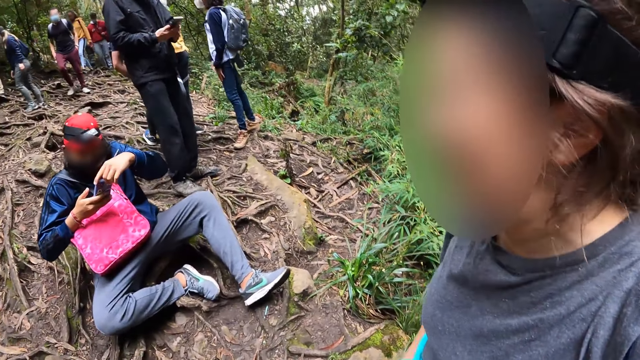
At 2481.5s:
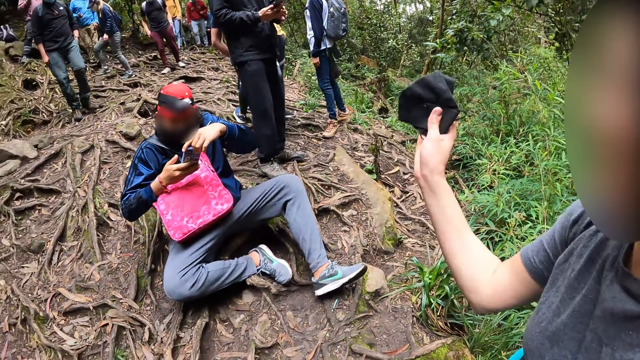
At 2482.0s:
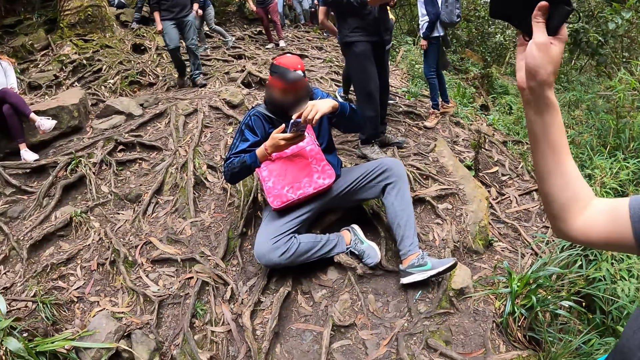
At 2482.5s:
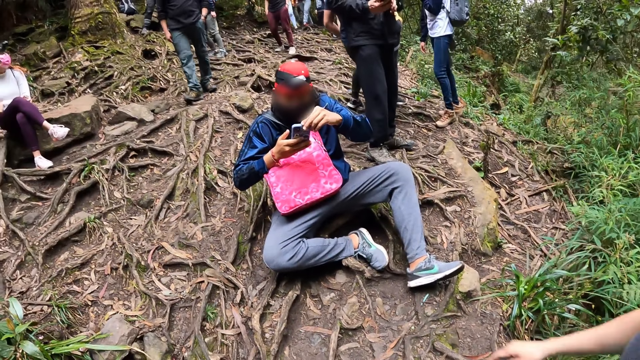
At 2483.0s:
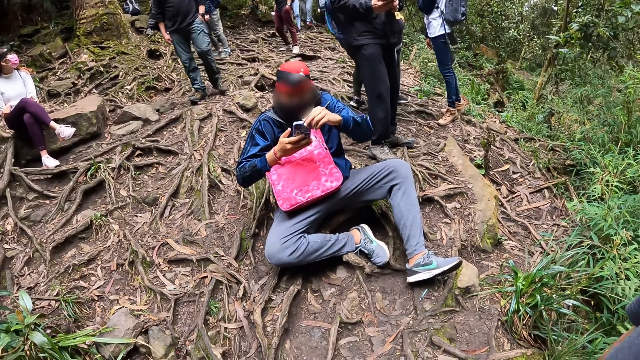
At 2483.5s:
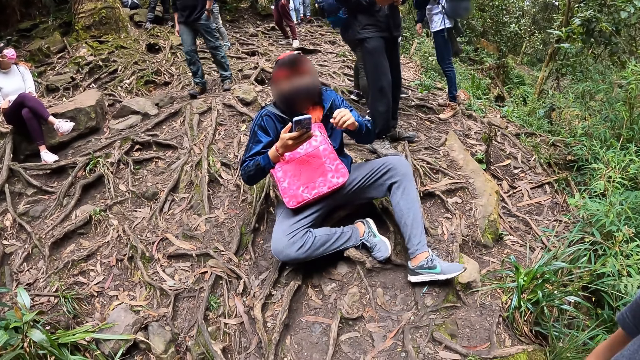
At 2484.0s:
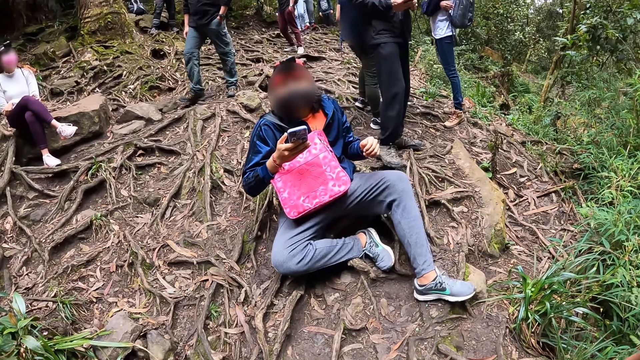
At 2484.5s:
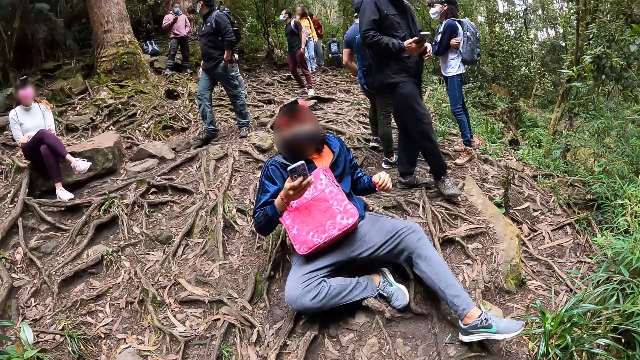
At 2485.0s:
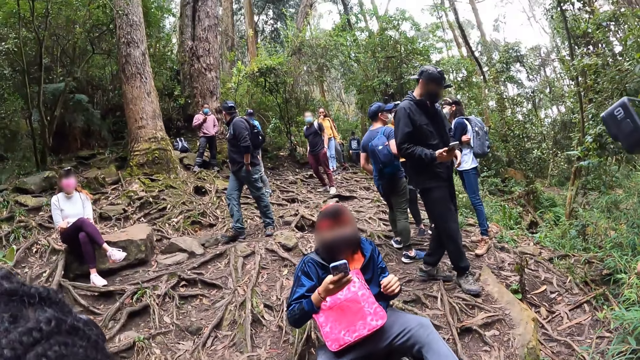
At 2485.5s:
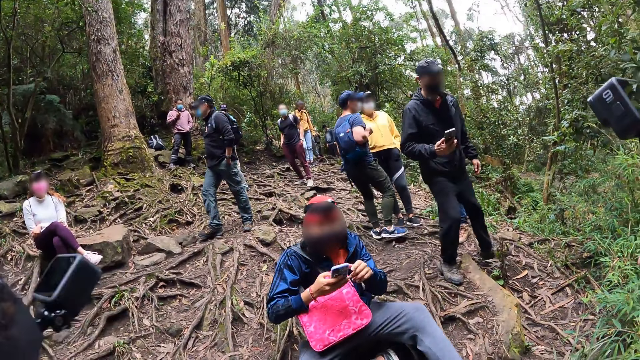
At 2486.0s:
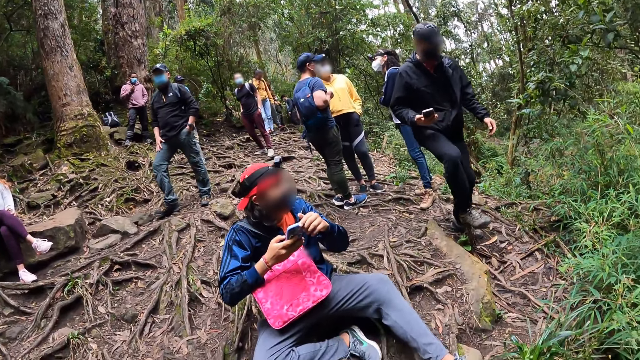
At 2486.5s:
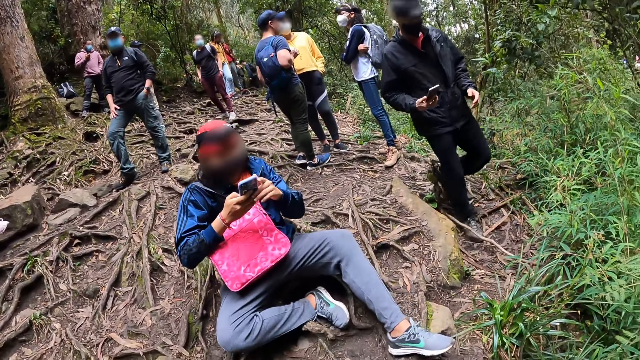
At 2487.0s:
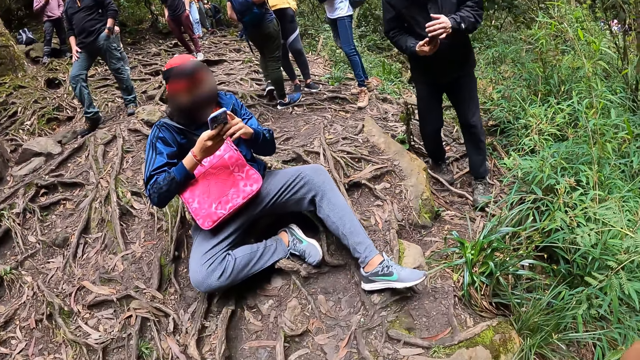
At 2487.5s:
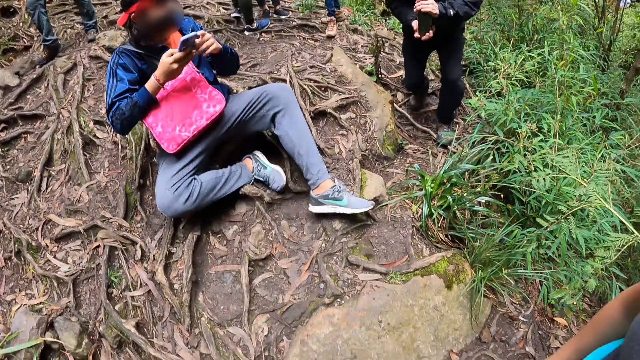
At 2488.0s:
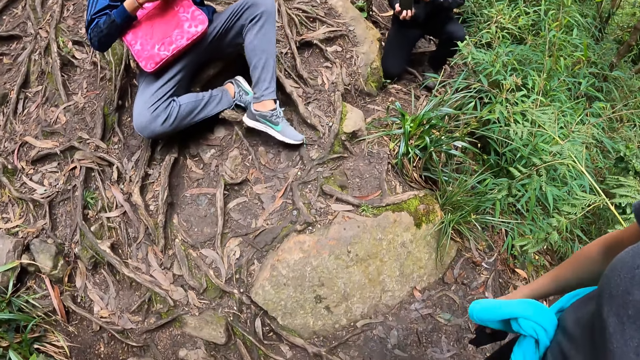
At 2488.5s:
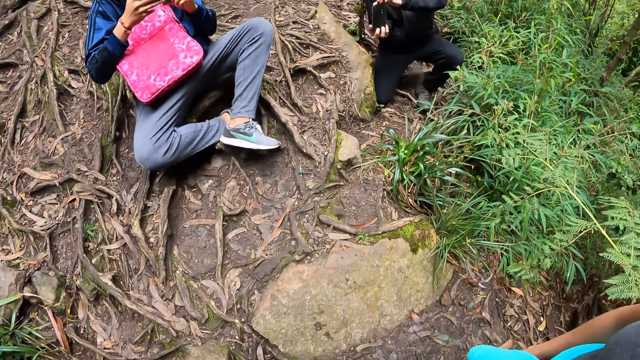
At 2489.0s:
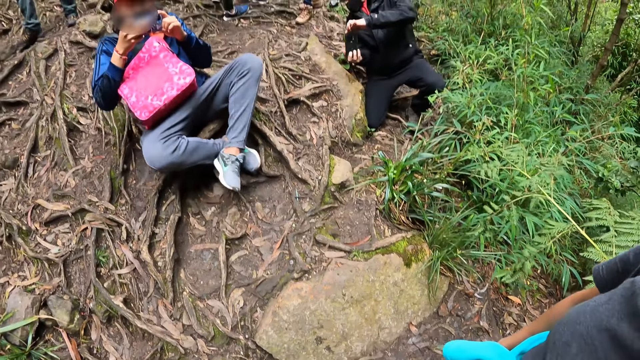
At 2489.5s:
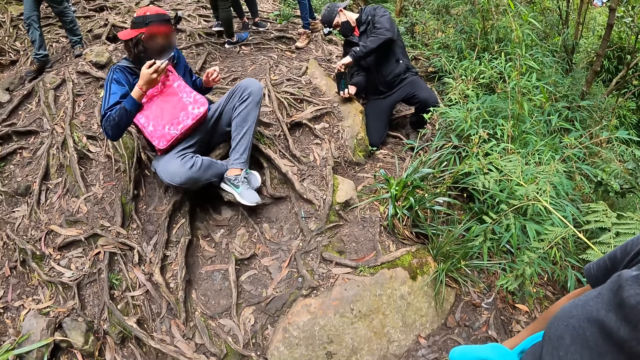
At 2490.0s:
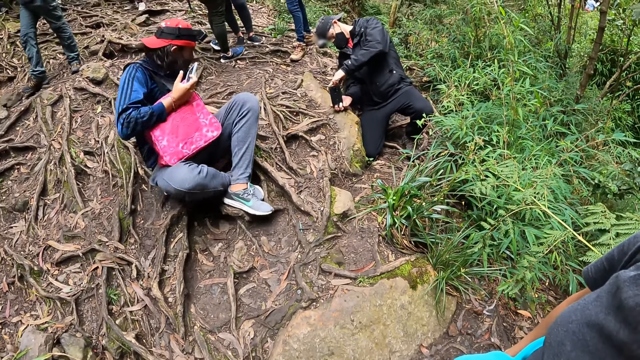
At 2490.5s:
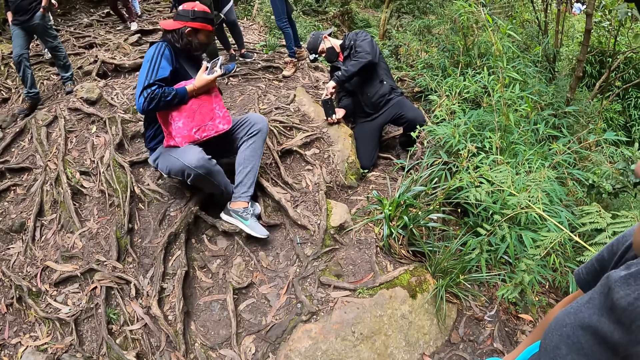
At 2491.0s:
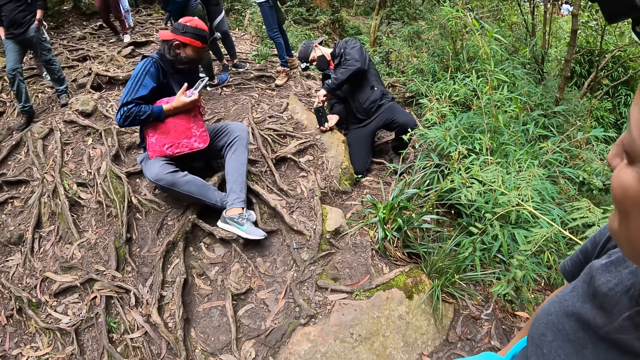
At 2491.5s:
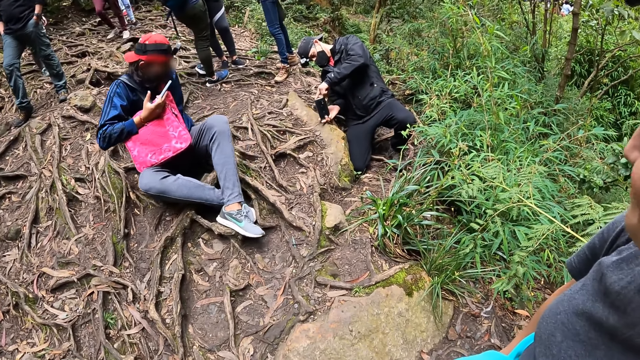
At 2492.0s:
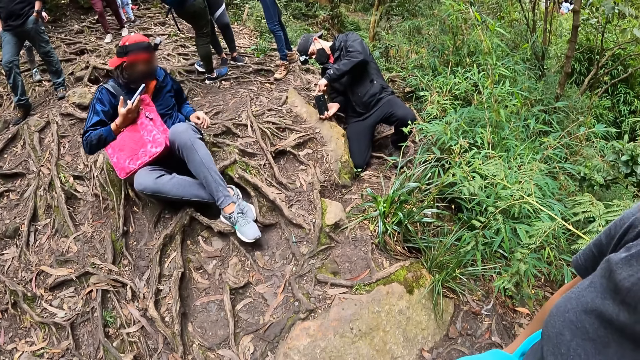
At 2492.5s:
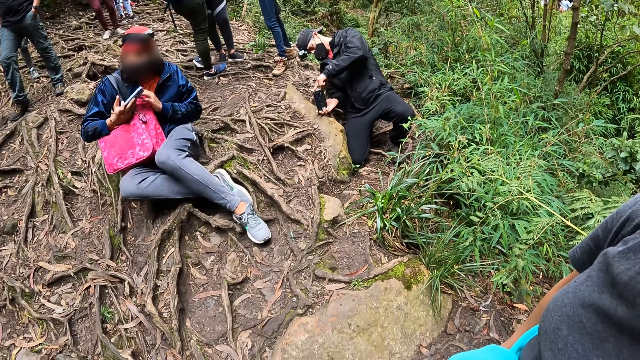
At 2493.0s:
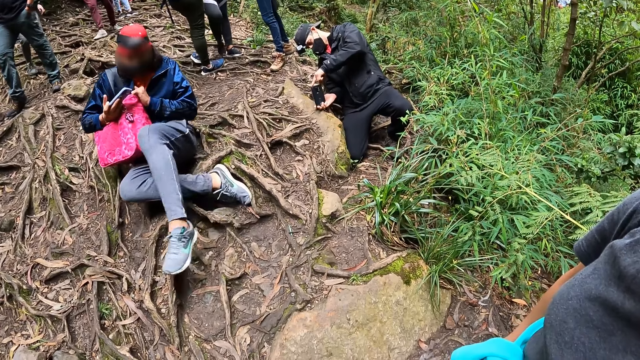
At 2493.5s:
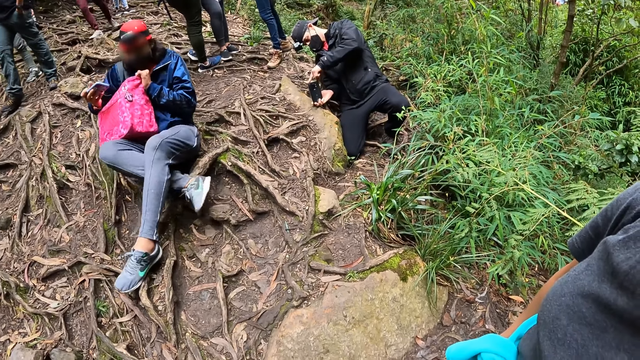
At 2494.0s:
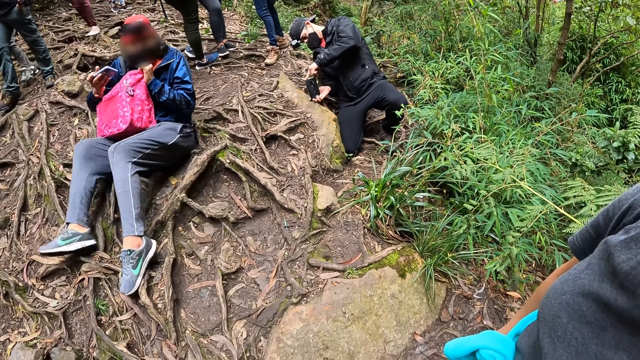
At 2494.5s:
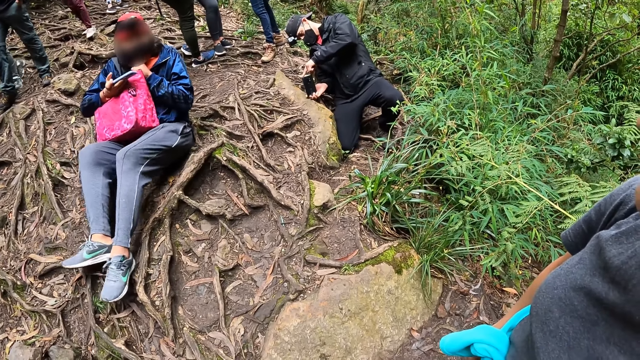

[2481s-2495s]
A woman waves the nose mask in her right hand in the air. A man kneels on the ground. The man takes a photo of the camera wearer, another woman and the first woman with the phone in his hands.

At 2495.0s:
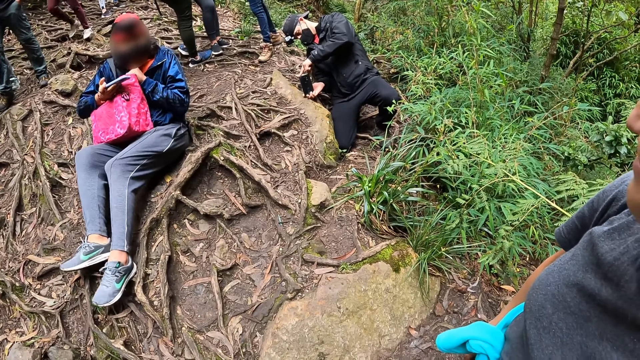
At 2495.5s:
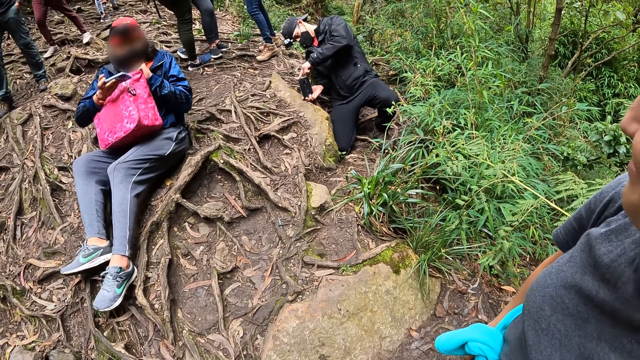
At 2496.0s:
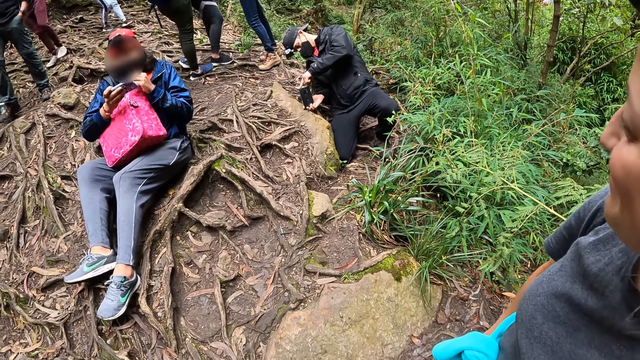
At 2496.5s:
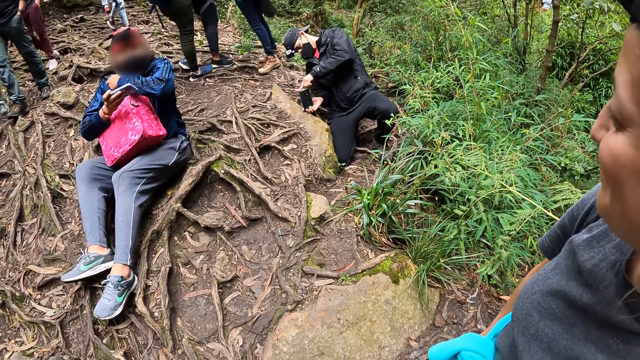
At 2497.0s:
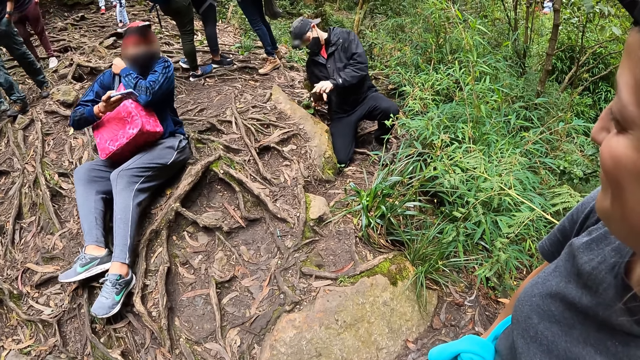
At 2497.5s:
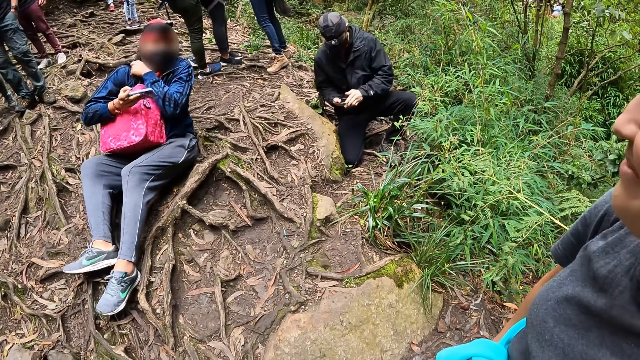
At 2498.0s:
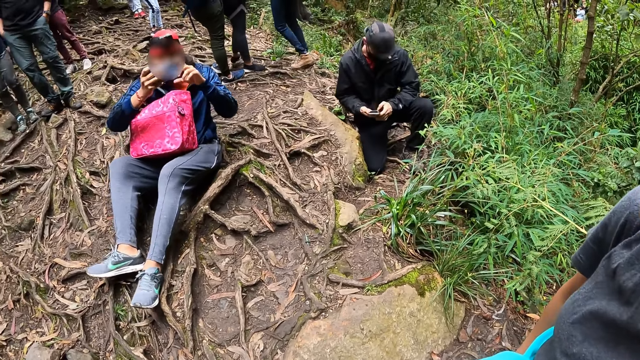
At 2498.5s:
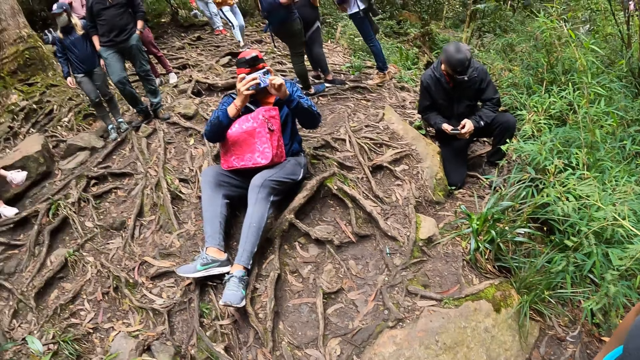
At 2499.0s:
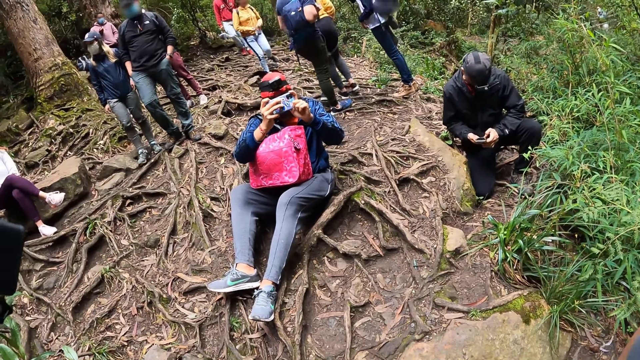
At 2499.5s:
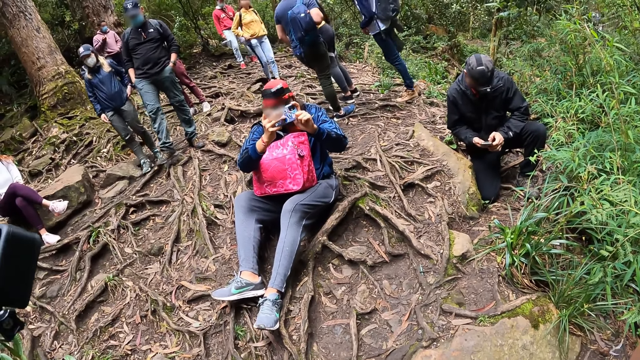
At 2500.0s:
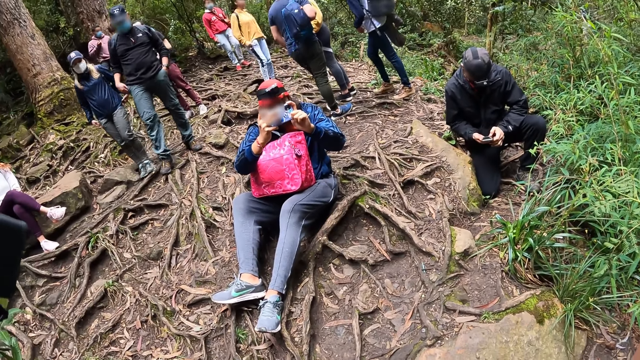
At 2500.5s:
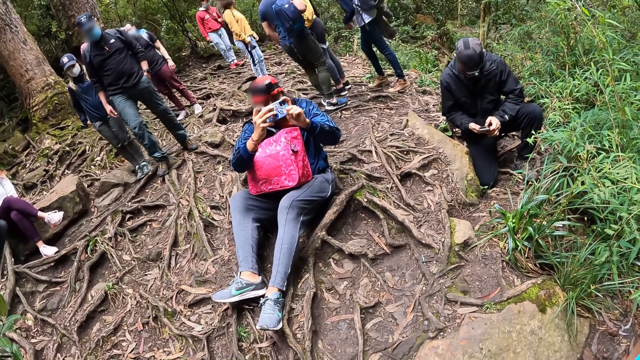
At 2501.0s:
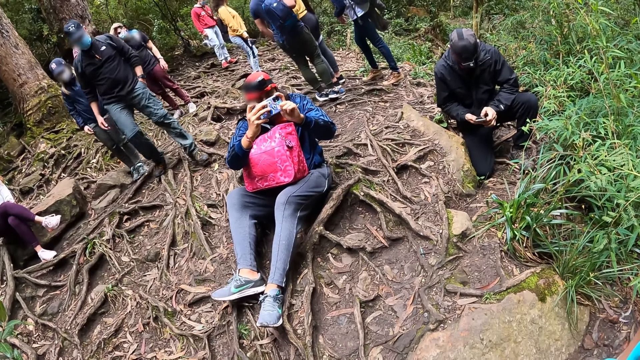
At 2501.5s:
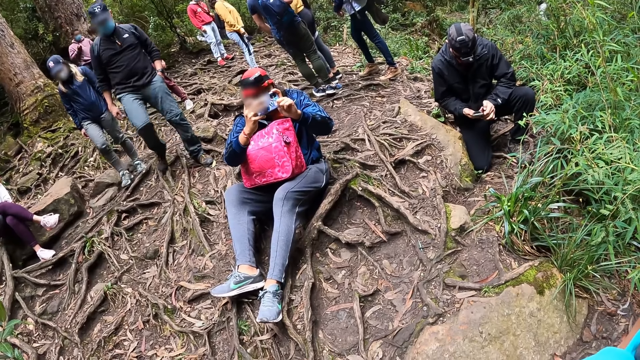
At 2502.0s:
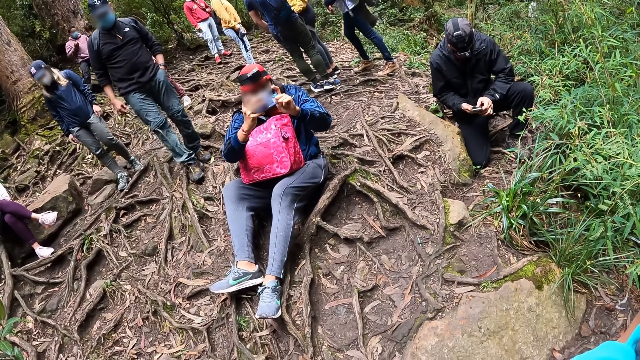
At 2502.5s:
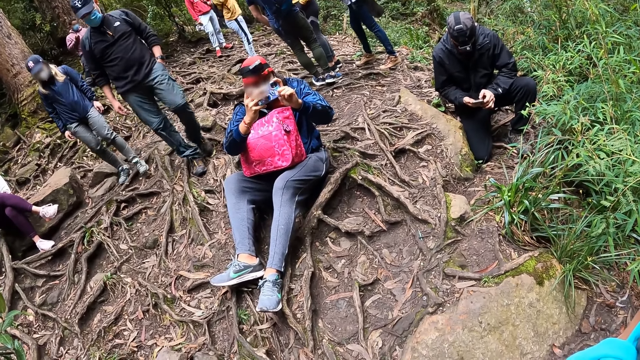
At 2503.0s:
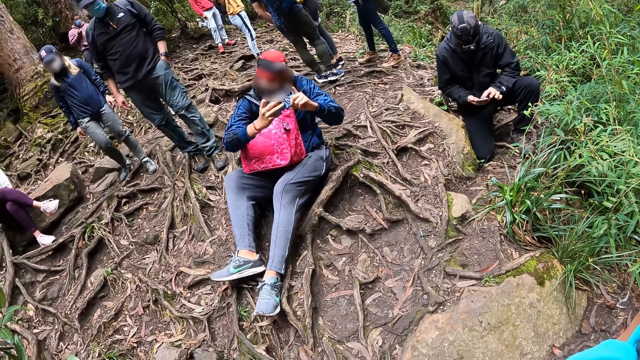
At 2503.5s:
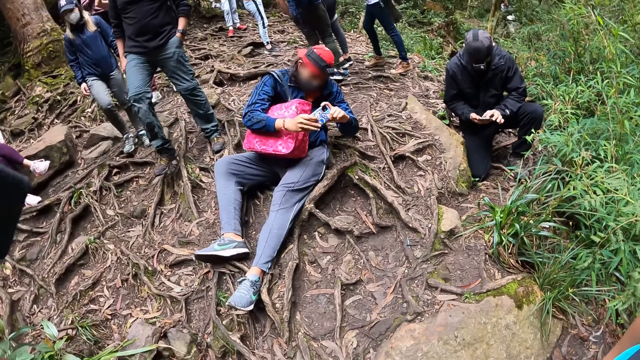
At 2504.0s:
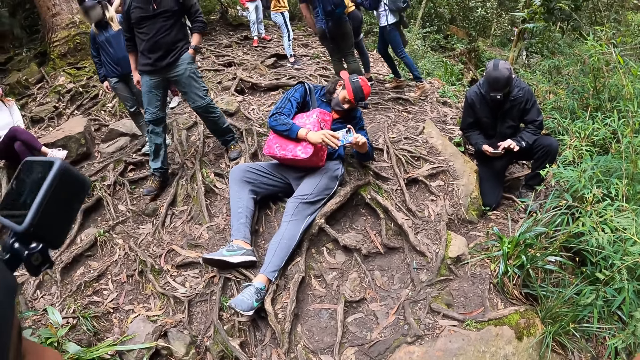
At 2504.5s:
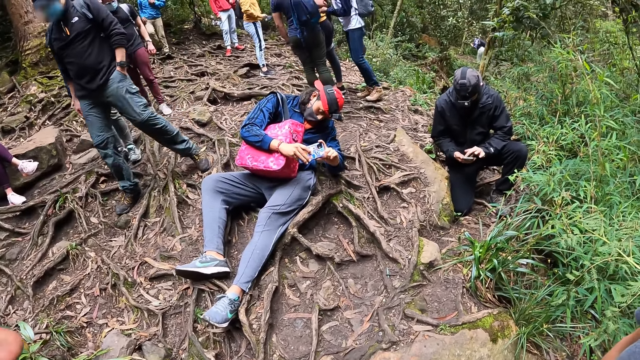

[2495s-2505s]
A man takes a photo of the camera wearer, a woman and another woman with the phone in his hands. Another man operates the phone in his hands.
